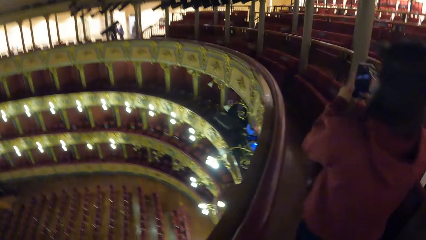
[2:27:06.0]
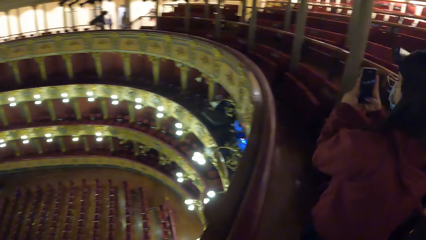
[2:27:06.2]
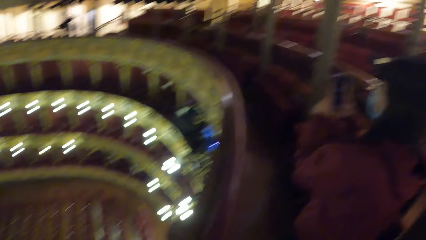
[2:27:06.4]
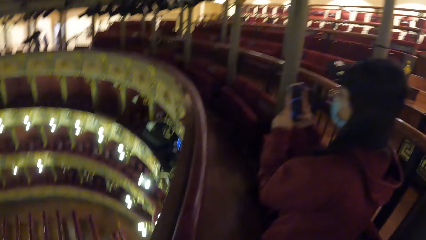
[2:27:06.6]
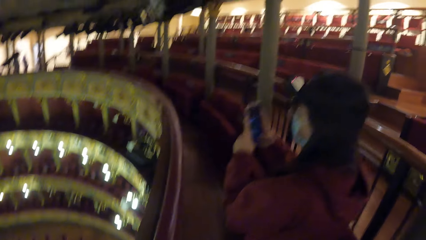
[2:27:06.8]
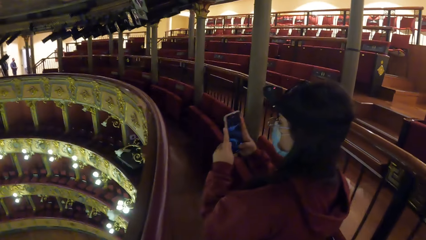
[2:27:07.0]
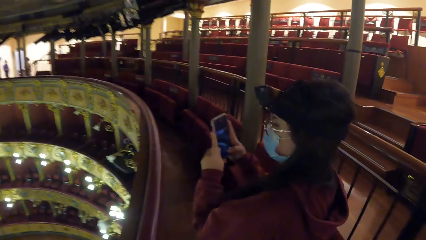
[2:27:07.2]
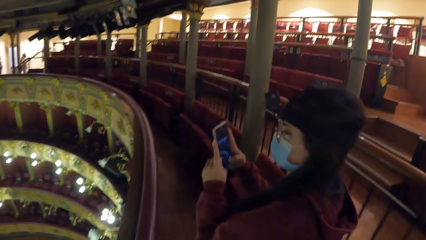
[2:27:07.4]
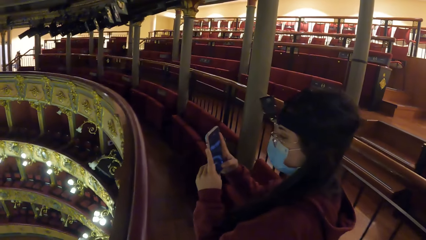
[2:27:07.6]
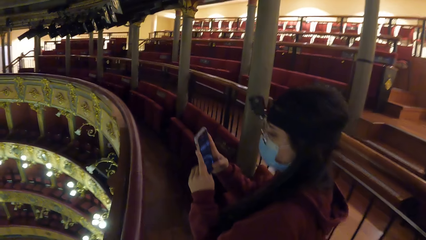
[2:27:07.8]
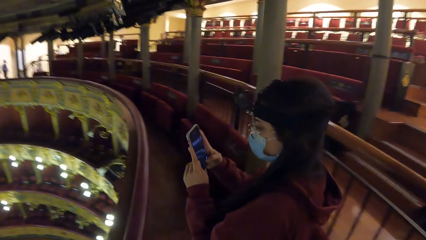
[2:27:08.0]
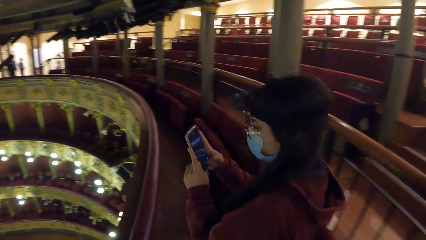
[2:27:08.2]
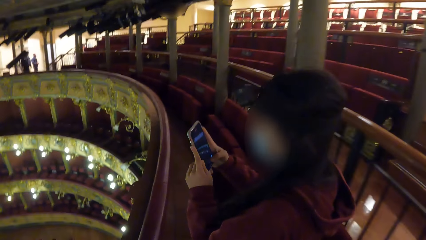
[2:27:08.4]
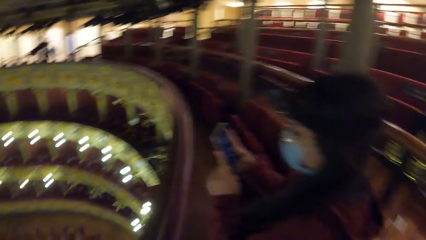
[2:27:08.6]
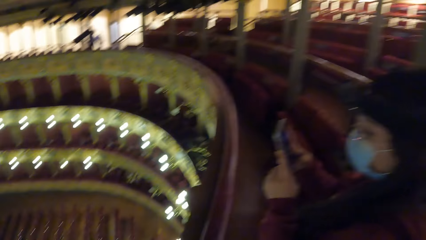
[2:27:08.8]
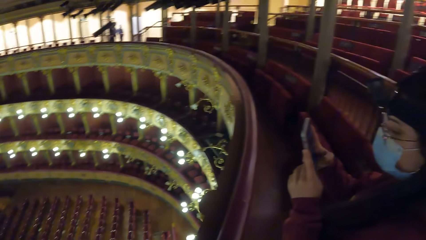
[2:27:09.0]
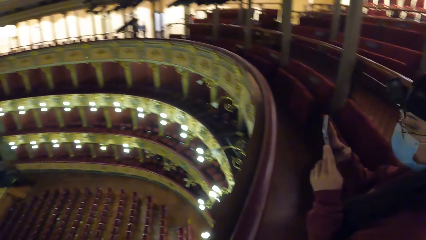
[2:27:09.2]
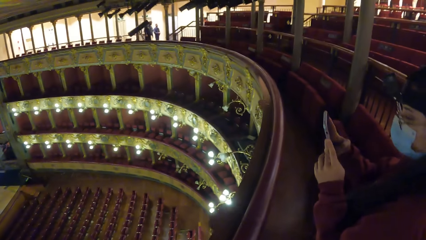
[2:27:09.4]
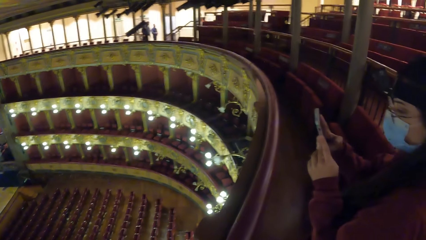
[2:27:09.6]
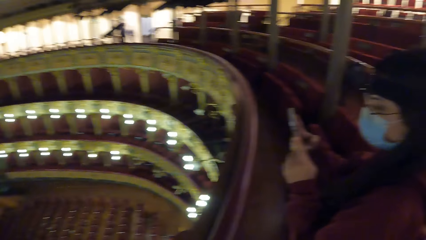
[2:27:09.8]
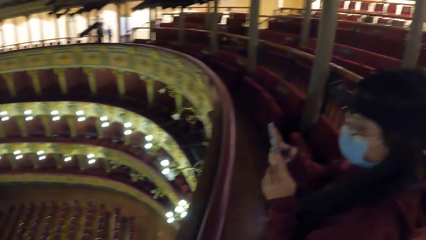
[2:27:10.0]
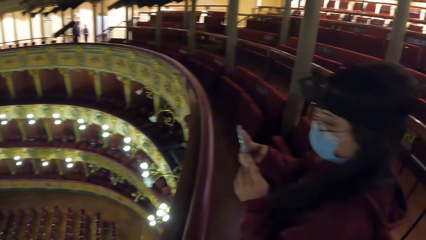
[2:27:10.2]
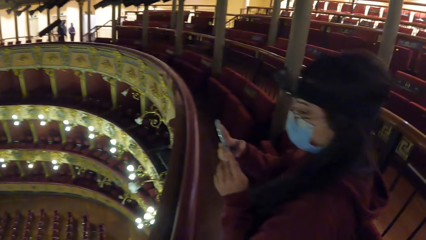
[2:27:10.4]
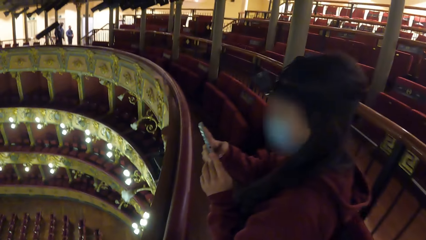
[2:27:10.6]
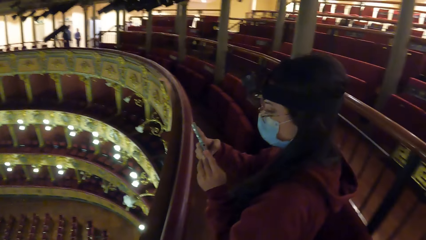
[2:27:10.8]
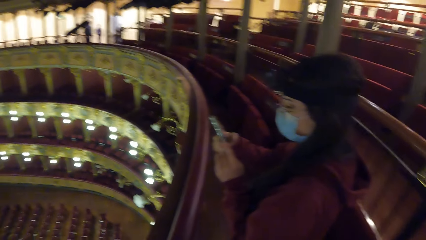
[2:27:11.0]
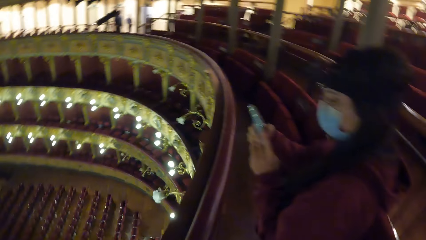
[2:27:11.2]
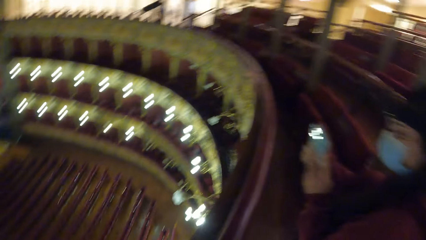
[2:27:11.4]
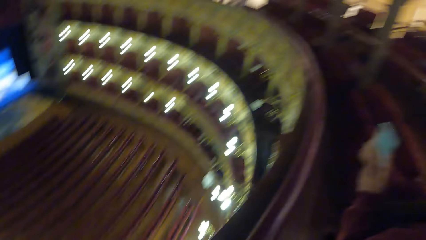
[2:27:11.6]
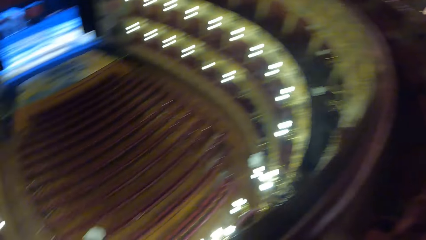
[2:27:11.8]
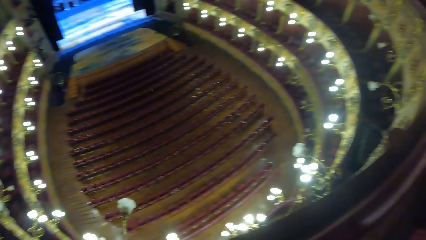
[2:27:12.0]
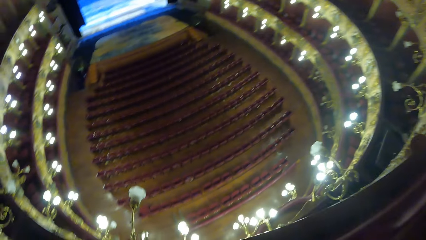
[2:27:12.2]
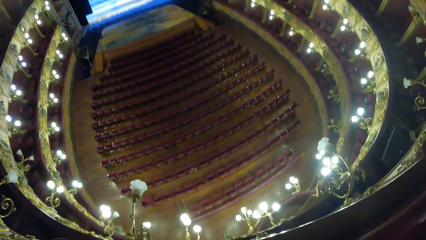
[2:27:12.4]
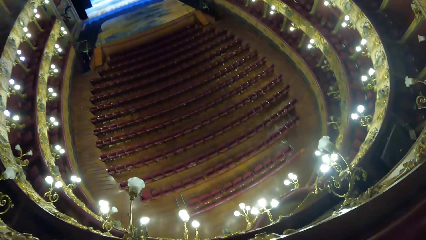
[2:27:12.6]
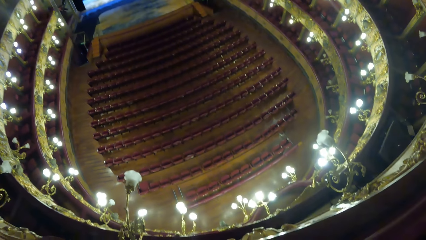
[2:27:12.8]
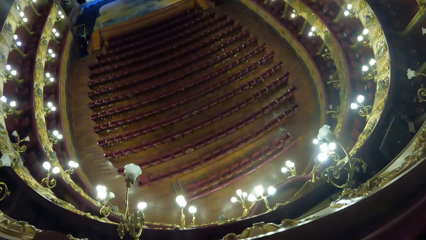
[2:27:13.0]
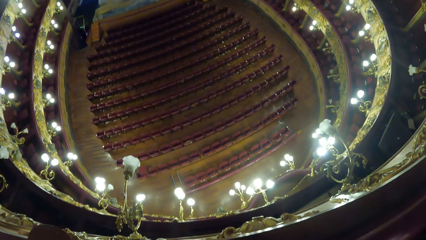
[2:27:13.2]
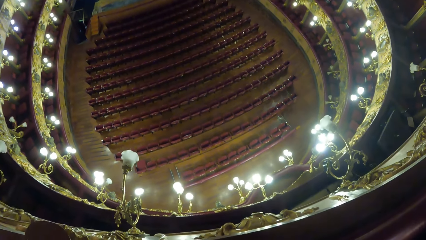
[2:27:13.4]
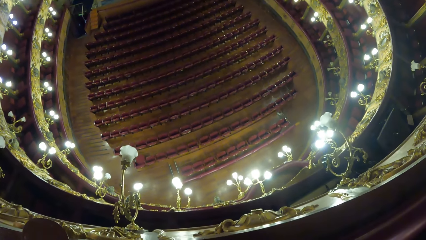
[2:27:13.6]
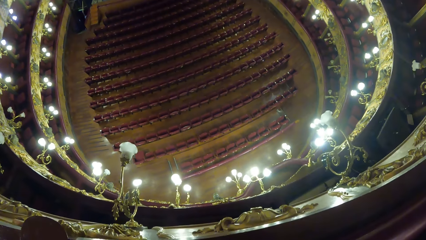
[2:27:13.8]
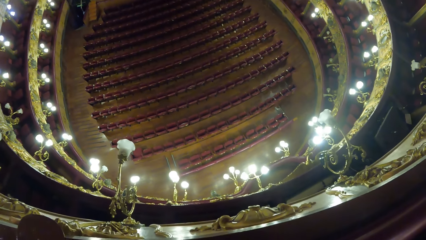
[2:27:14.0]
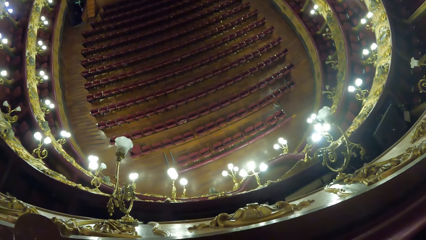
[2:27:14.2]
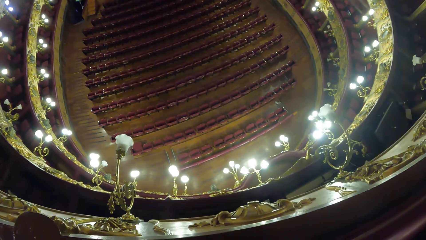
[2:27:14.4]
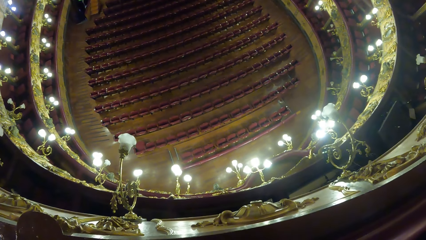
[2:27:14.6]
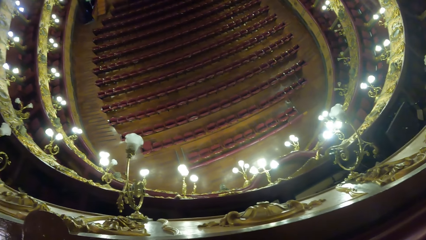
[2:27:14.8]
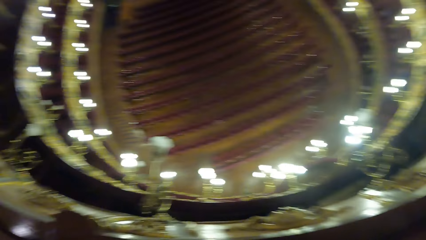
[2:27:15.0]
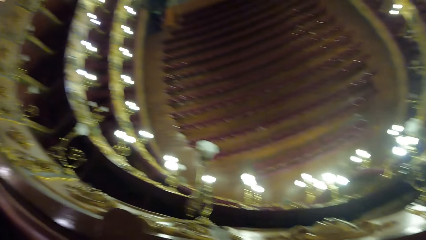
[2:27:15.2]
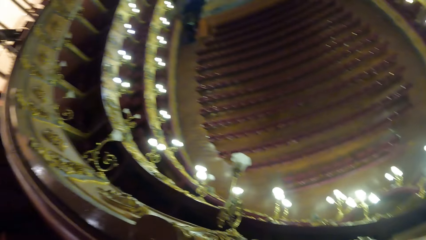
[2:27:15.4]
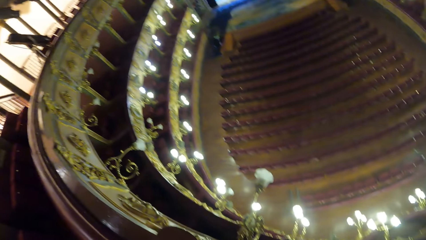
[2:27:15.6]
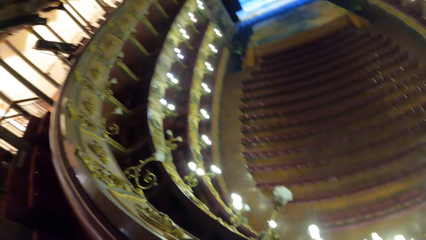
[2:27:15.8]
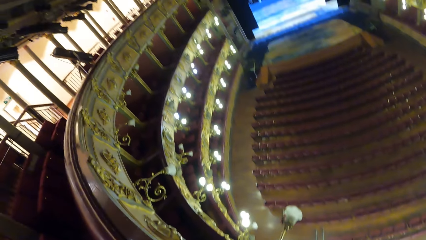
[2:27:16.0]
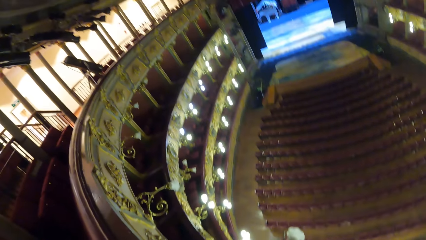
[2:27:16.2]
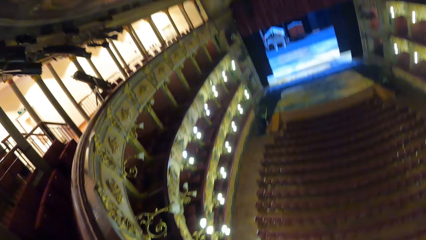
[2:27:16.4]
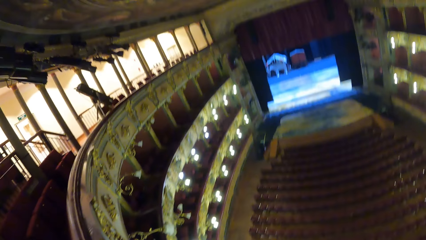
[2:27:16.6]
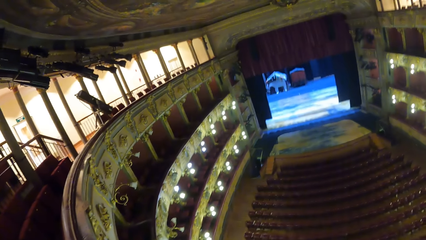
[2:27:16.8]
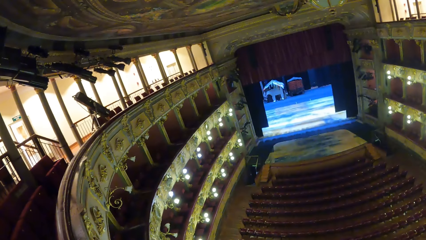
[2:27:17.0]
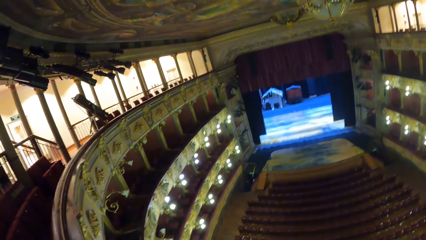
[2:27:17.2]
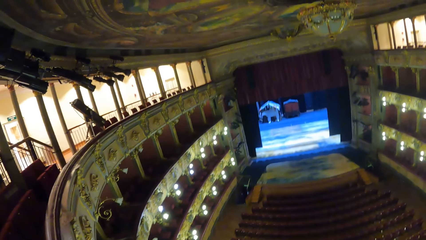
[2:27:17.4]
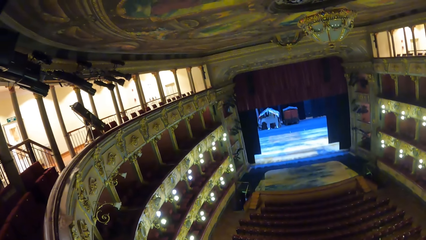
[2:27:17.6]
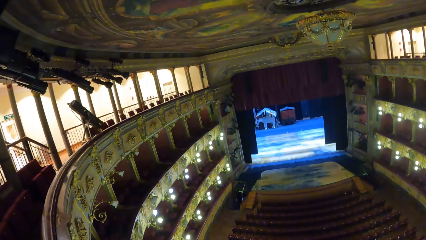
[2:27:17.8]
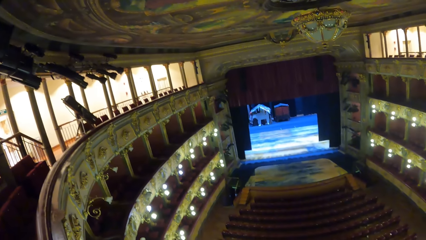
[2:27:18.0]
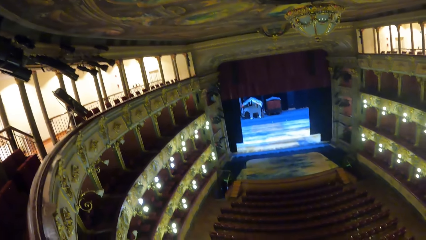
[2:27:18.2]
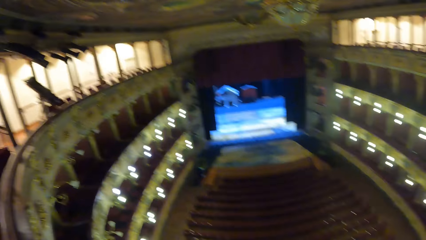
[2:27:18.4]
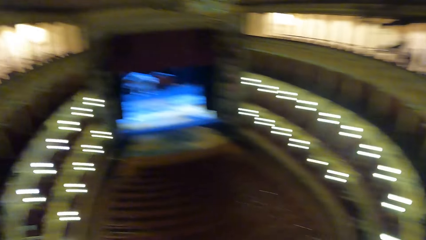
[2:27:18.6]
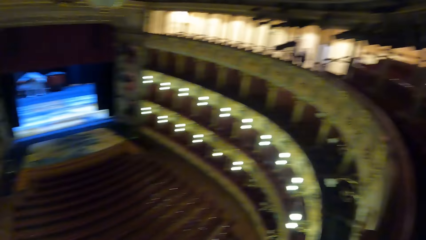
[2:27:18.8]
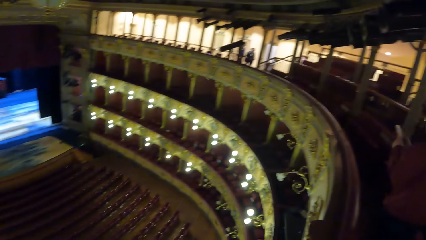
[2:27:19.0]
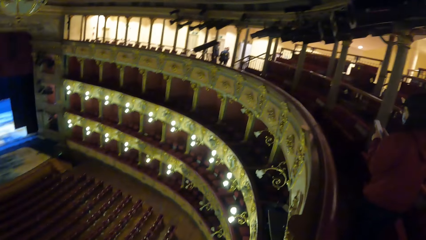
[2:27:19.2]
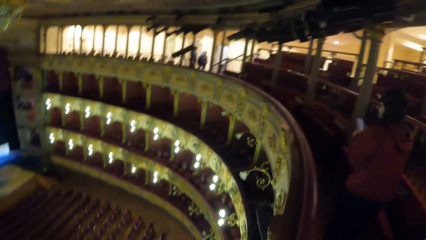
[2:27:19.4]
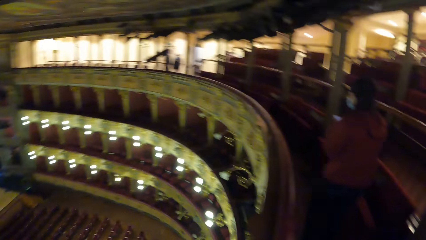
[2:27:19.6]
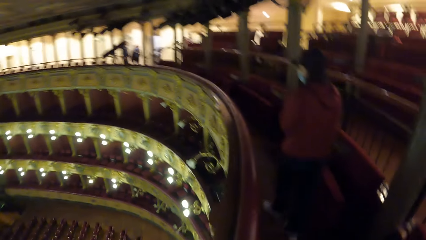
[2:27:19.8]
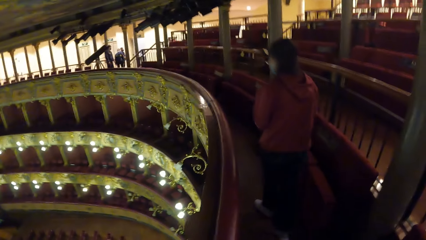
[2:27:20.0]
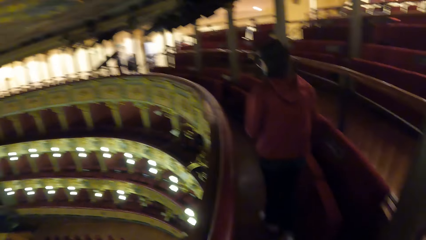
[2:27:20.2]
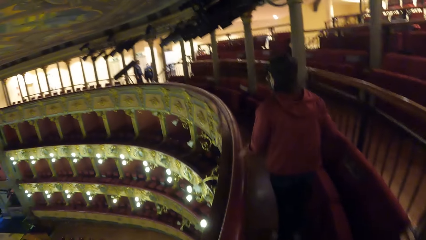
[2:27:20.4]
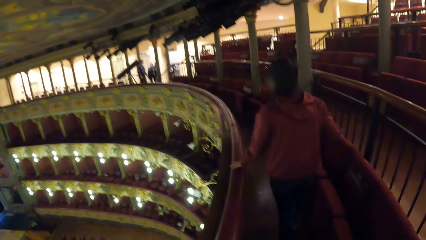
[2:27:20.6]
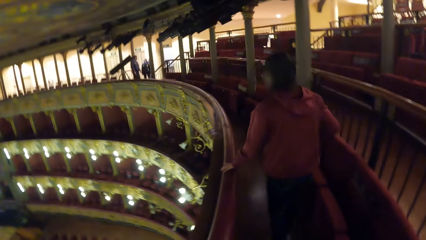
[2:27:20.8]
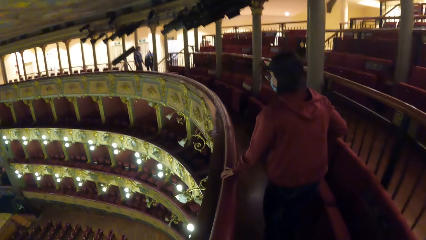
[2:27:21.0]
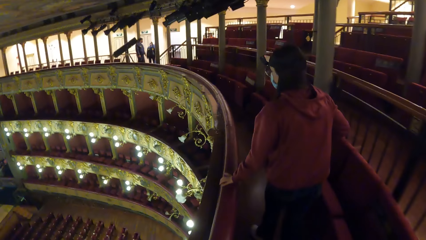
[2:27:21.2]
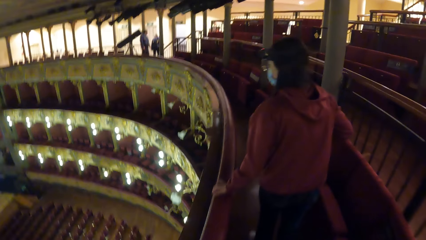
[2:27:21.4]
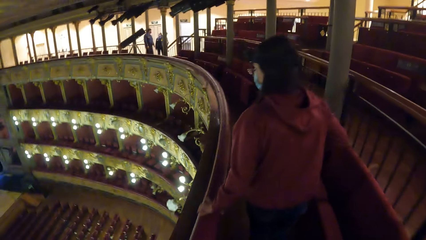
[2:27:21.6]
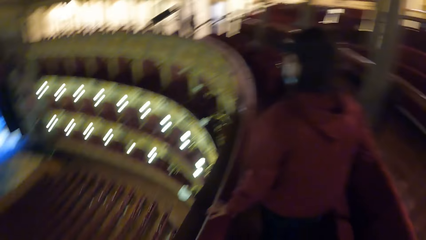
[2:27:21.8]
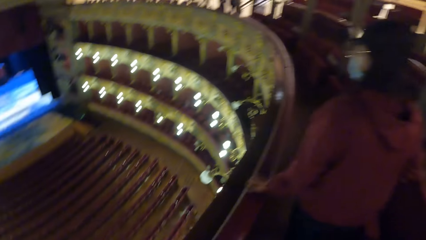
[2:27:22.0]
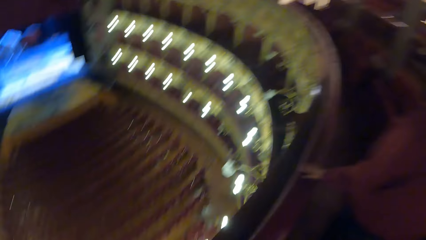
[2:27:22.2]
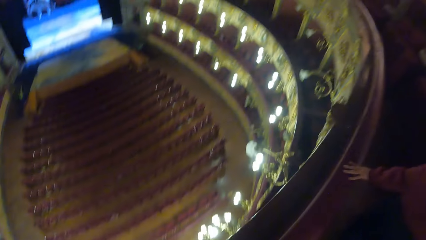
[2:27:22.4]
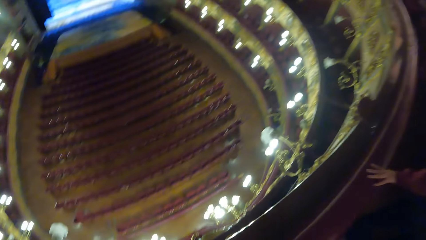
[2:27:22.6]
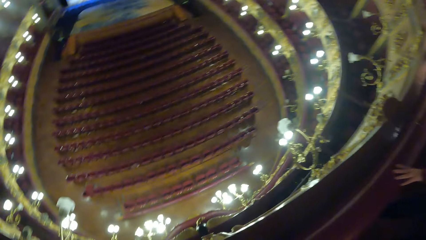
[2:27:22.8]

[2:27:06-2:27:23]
The woman takes photos. The camera wearer looks around. The woman walks around and touches a wooden rail with her left hand. The camera wearer walks around.
